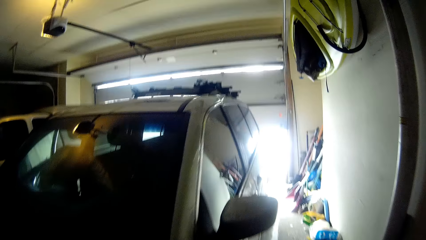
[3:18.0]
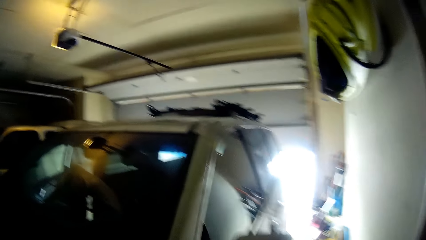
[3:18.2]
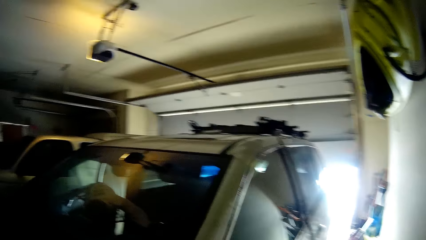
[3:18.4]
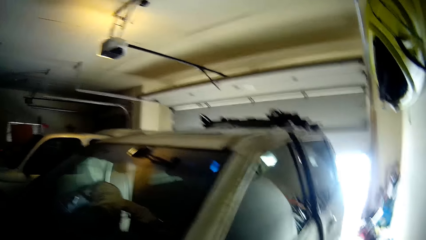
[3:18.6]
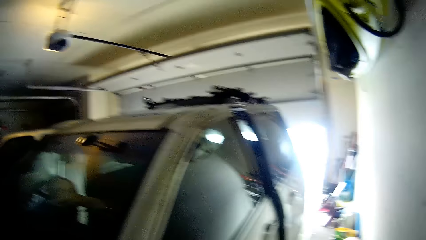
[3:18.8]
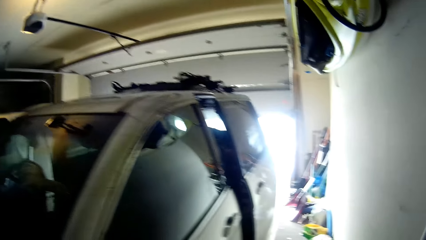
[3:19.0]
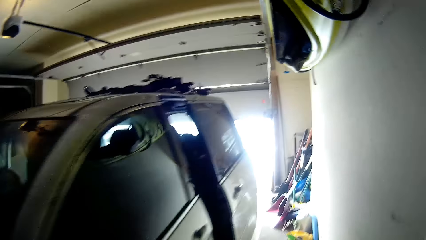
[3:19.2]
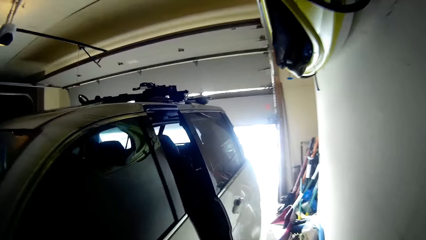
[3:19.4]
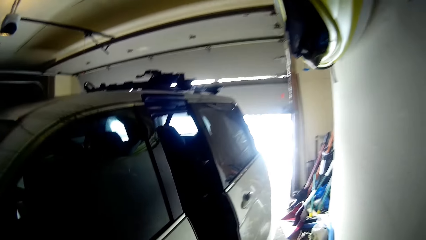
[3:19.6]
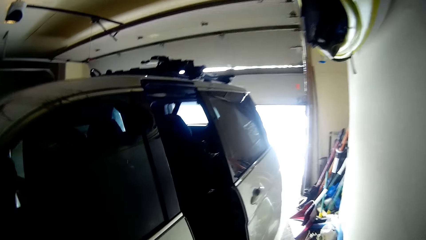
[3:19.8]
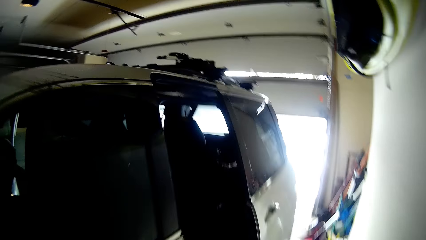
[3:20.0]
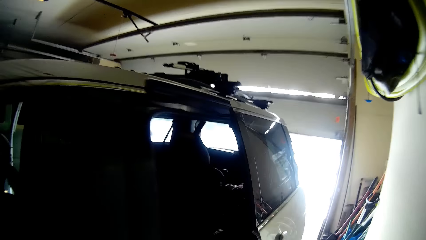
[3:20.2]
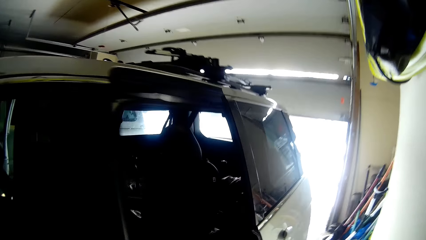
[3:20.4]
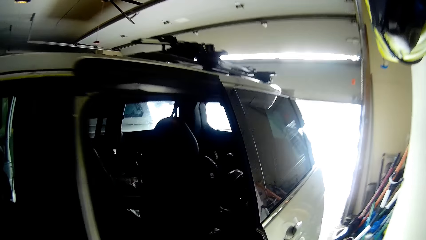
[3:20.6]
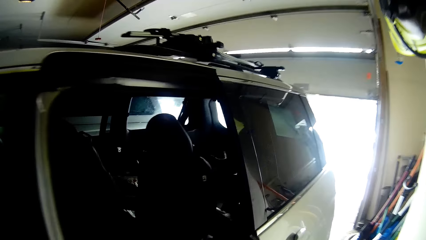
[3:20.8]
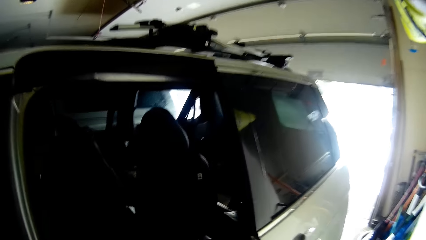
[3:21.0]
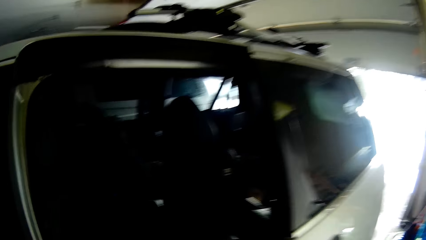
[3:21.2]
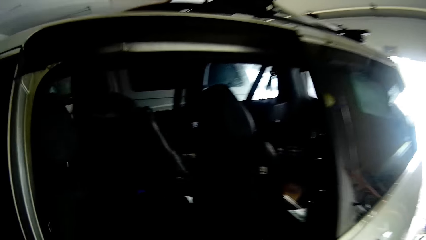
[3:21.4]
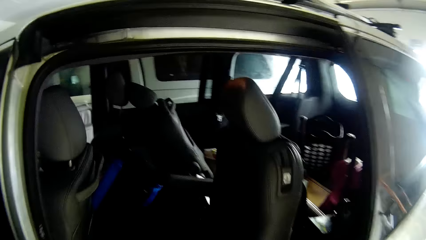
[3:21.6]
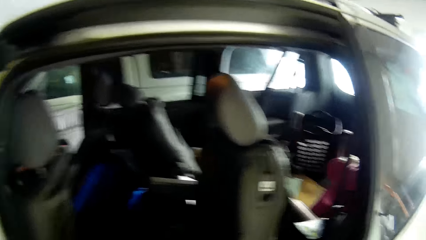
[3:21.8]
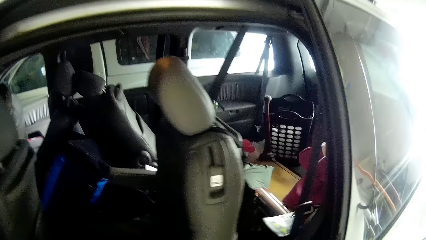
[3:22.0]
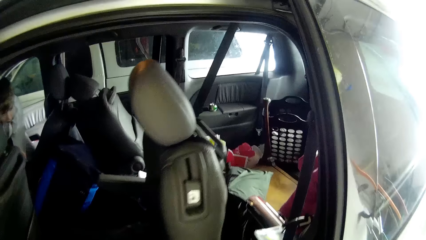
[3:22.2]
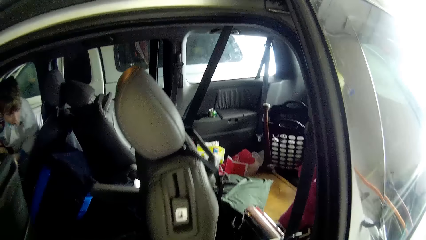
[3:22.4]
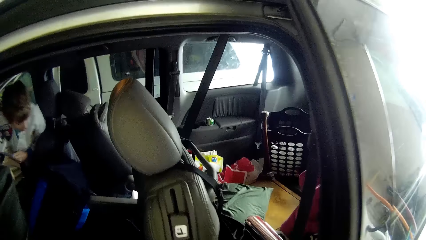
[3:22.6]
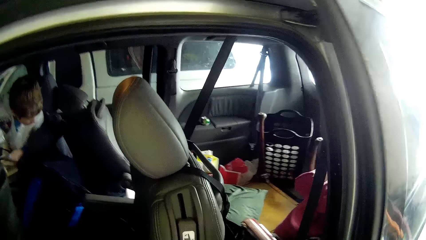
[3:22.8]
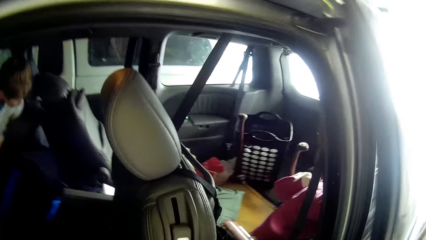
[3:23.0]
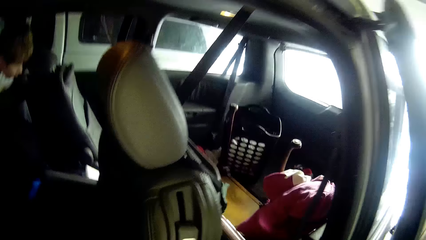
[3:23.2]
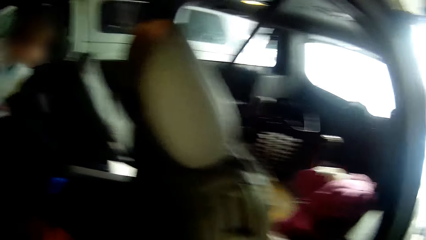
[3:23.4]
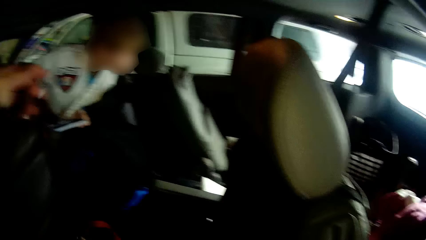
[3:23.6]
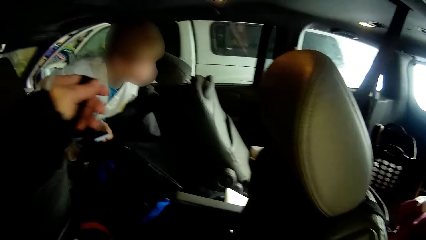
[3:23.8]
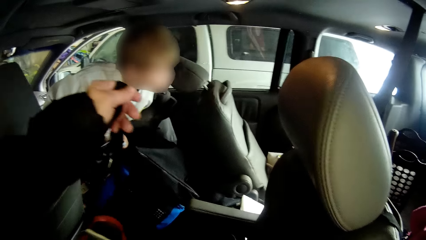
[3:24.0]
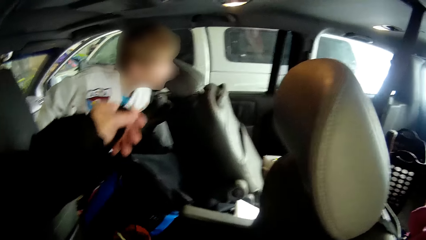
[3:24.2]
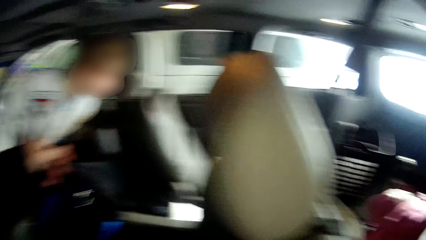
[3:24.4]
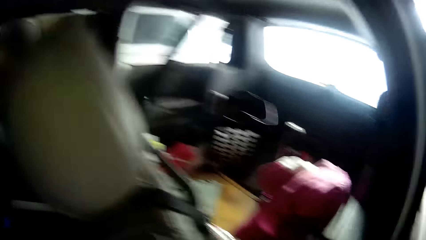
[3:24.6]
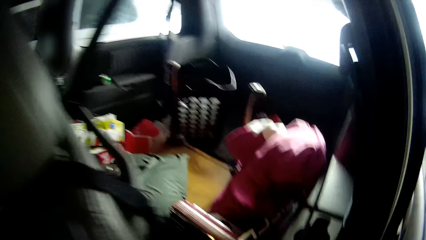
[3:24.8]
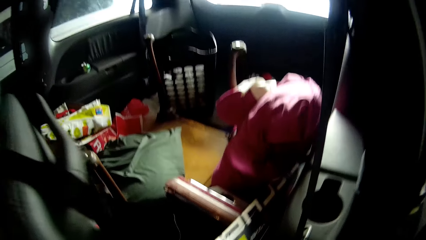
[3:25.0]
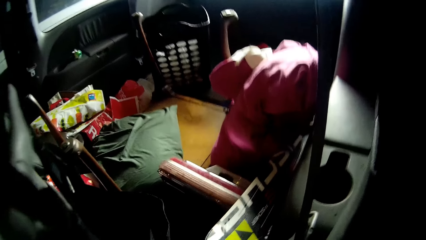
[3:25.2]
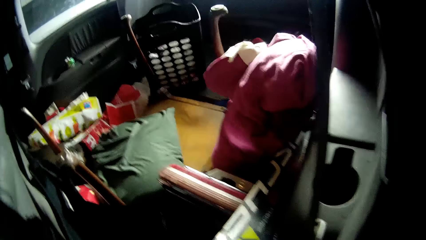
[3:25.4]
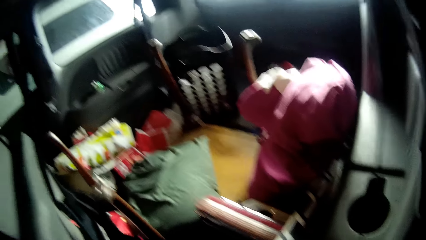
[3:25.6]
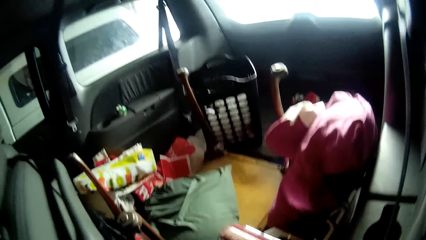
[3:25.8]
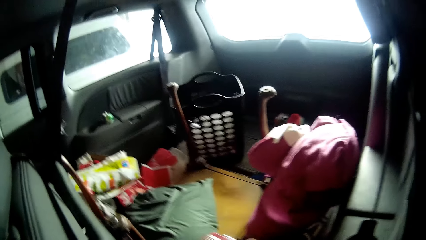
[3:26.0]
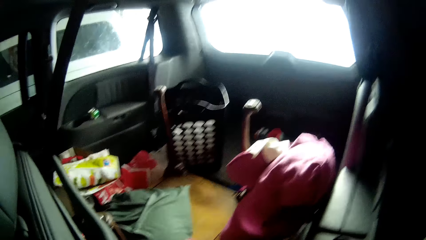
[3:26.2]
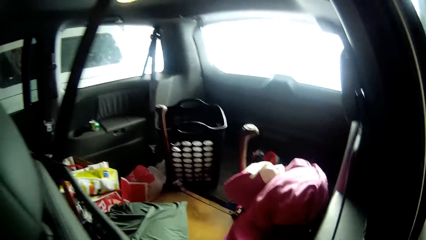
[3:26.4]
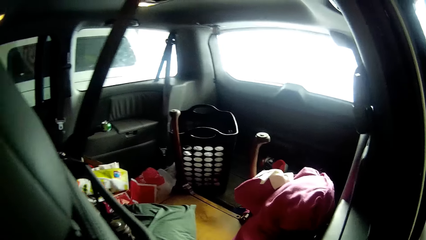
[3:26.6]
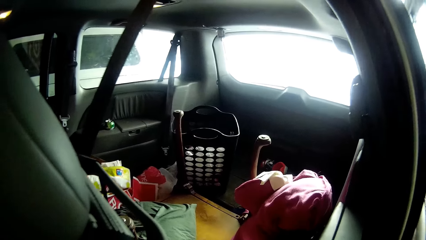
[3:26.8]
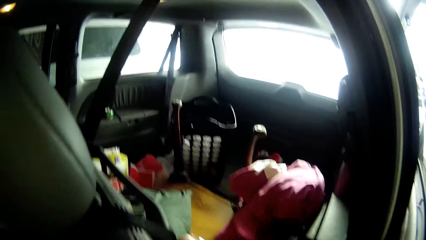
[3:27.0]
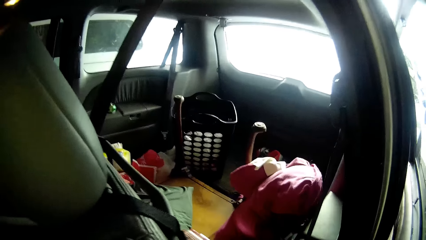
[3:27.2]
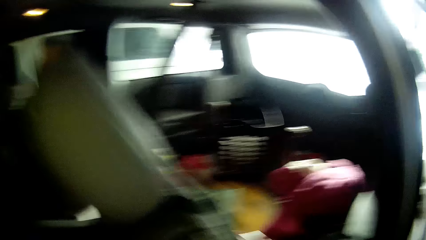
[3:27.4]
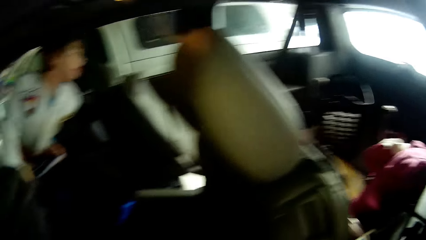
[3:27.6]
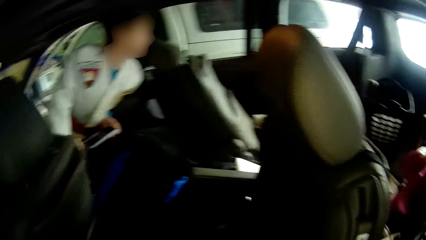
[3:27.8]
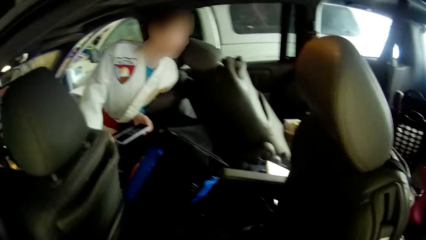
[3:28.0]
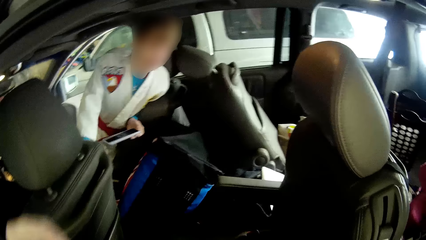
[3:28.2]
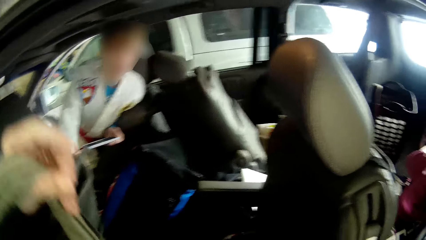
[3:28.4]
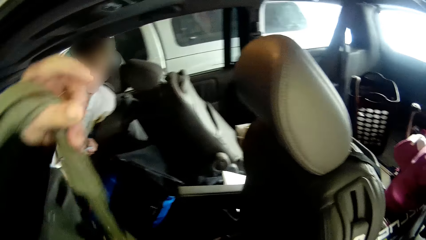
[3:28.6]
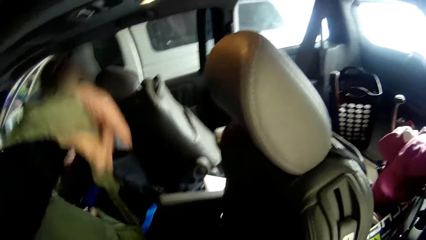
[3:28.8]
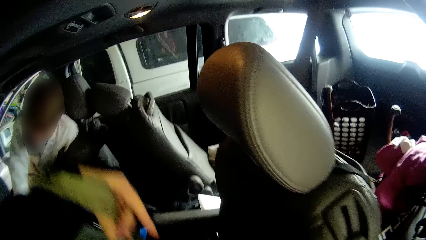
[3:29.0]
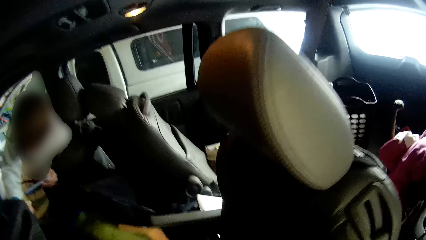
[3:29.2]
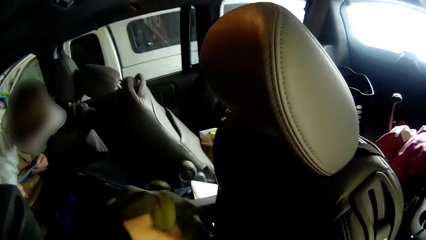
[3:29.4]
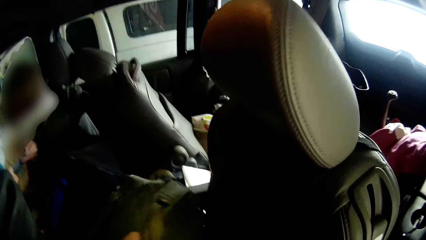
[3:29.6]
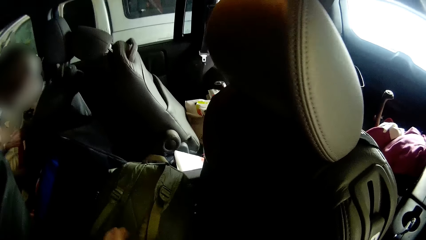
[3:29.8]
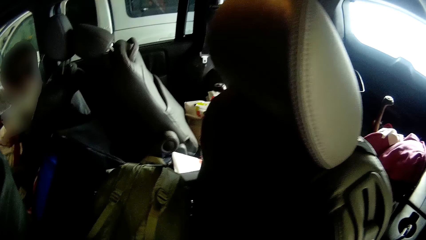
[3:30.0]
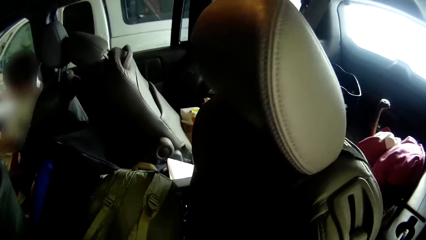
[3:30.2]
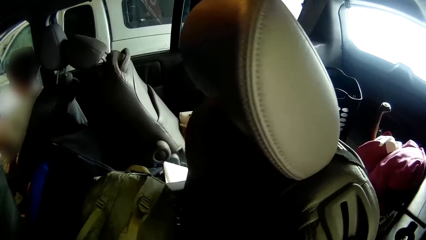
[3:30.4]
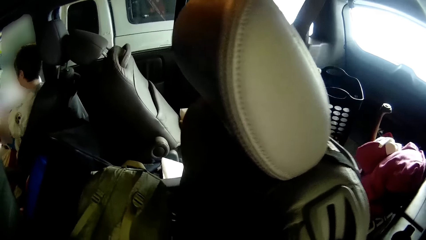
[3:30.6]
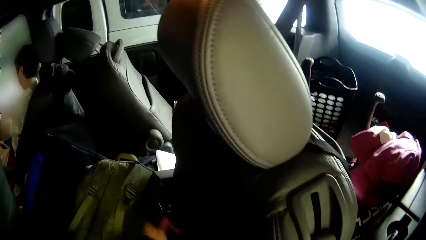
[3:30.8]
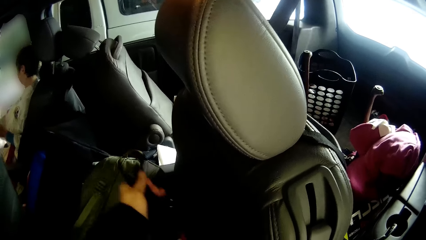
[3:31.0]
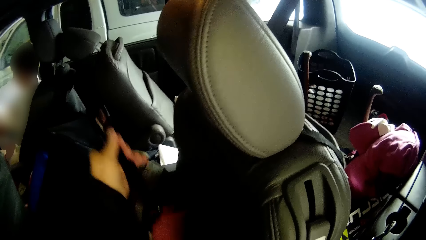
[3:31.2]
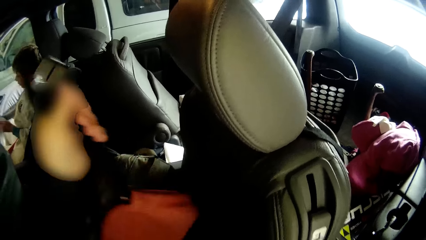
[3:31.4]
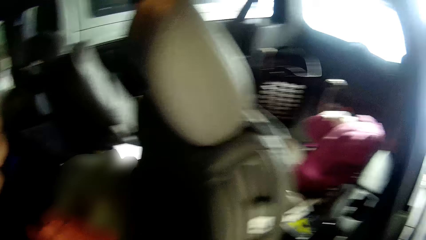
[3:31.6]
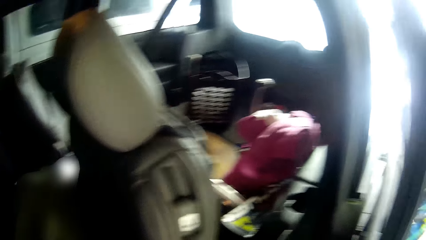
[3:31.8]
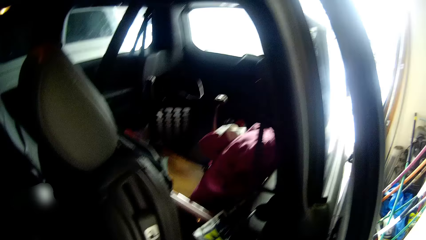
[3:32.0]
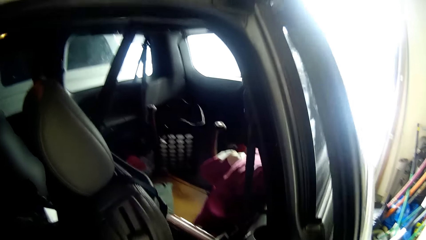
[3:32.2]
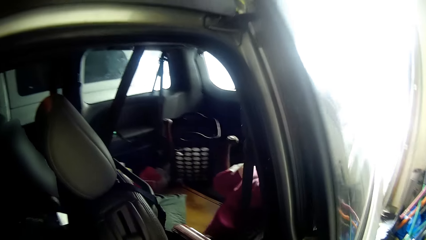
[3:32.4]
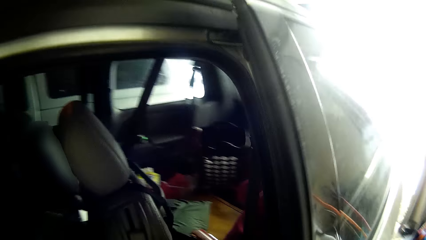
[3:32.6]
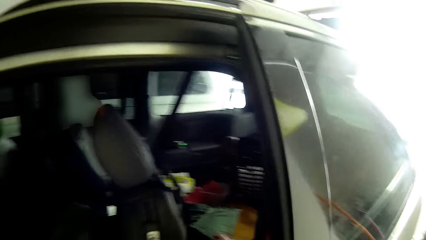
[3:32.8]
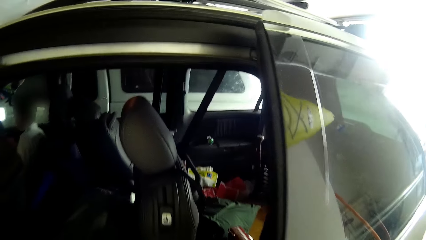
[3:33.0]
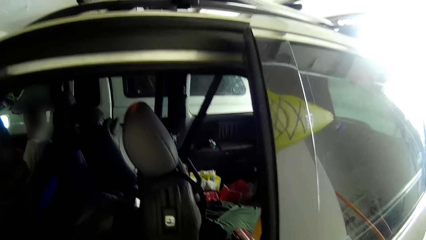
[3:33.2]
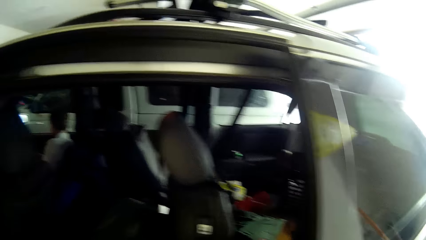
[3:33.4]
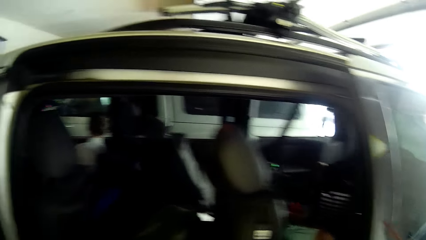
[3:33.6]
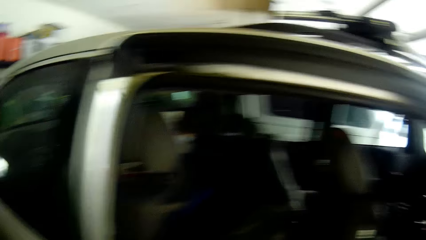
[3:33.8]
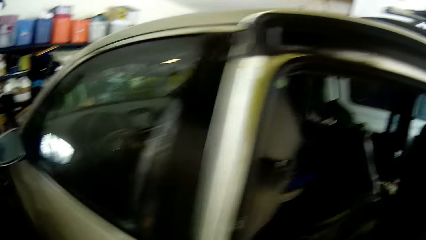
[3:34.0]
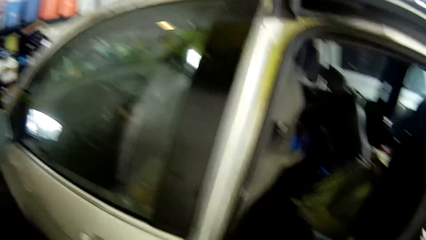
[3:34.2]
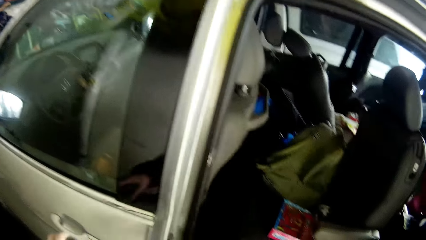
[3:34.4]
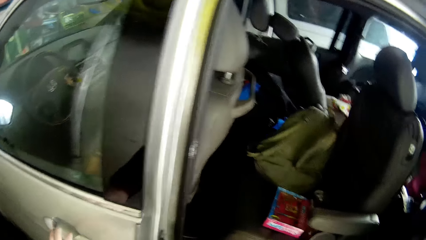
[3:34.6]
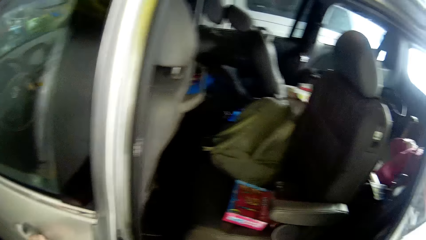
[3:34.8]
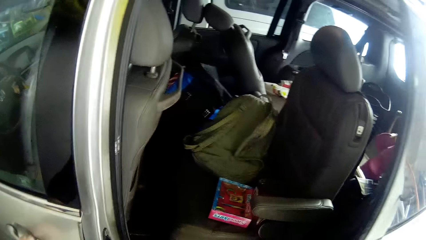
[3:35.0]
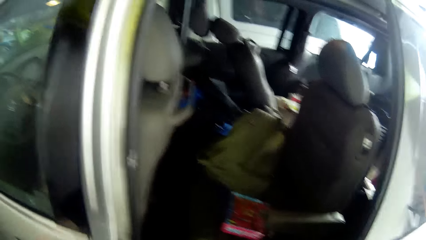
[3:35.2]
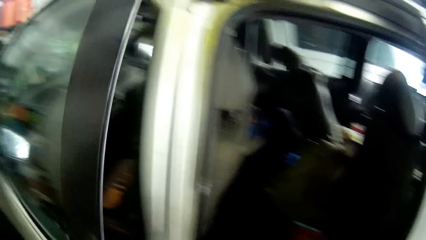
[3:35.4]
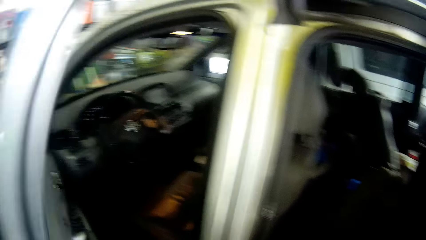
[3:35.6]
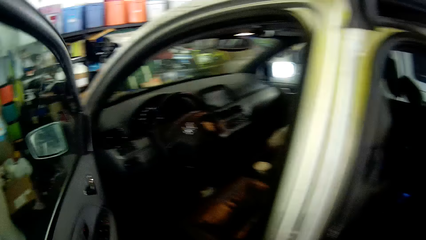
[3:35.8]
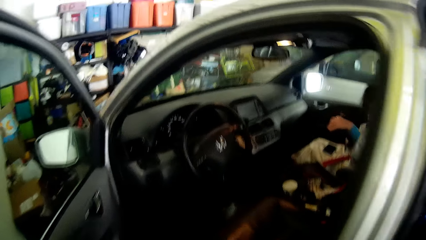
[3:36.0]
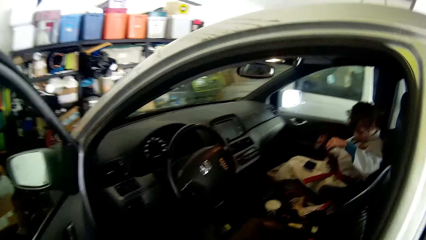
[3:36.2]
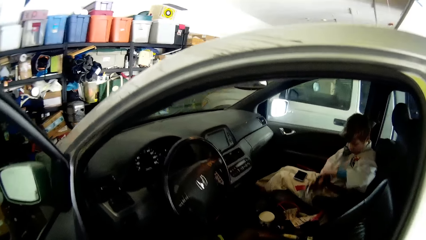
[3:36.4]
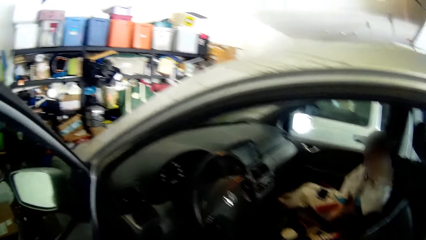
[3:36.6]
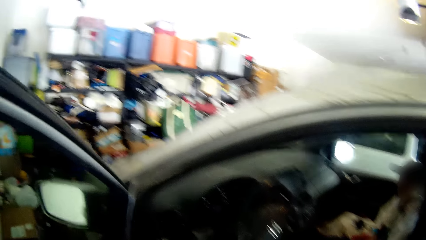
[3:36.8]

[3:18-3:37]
The camera wearer looks inside the car. They put a bag on the car. They stretch out their left hand. They look at items in the car. They look at a person. They place the bag on the car seat. They pick up an orange bag. They look around. They open the car door.
